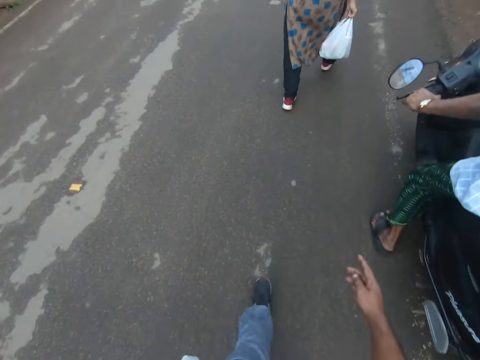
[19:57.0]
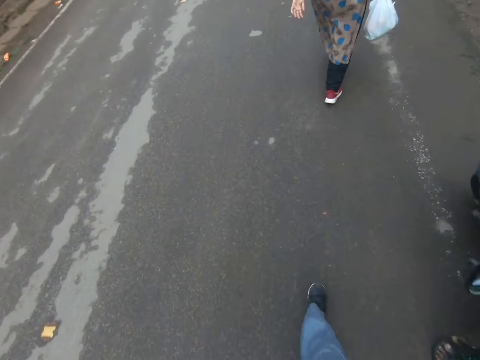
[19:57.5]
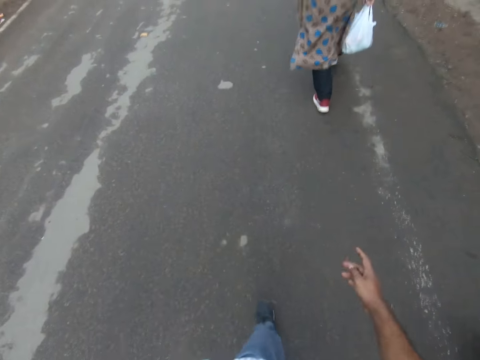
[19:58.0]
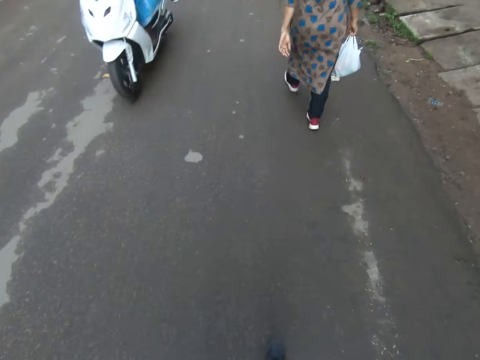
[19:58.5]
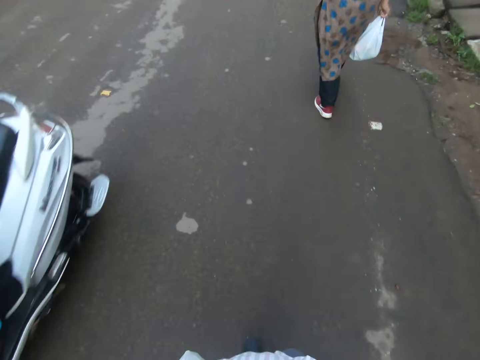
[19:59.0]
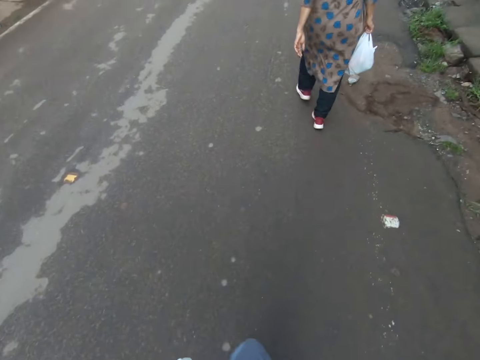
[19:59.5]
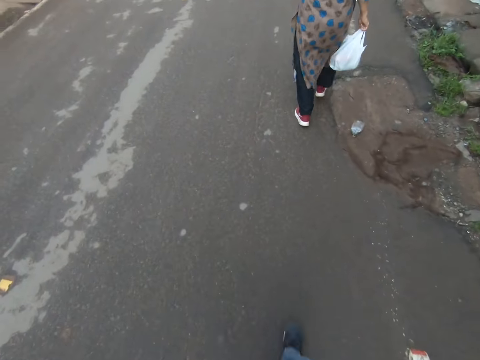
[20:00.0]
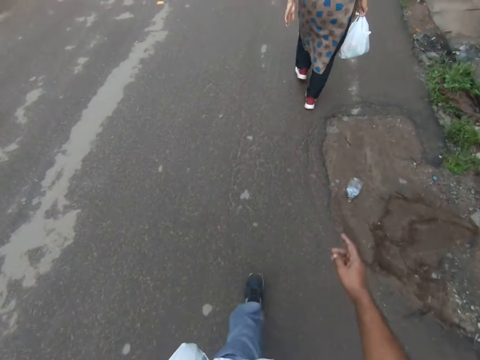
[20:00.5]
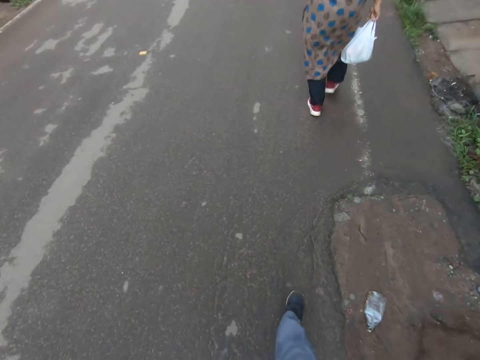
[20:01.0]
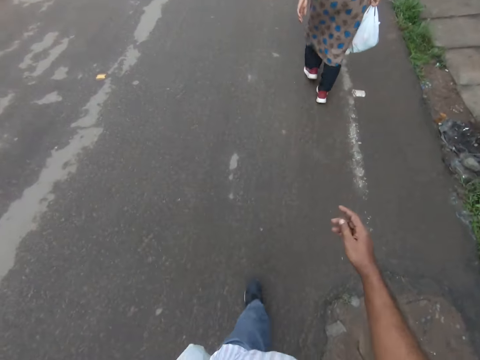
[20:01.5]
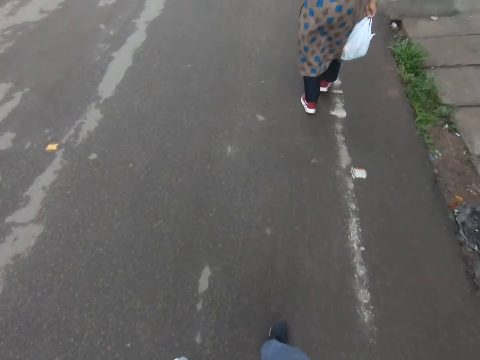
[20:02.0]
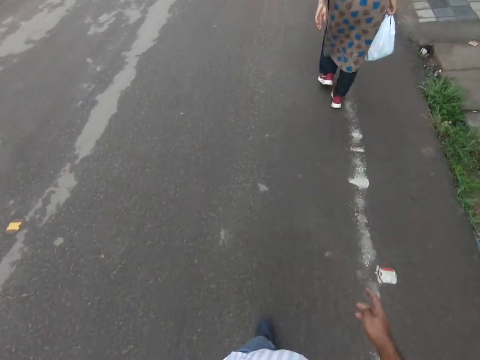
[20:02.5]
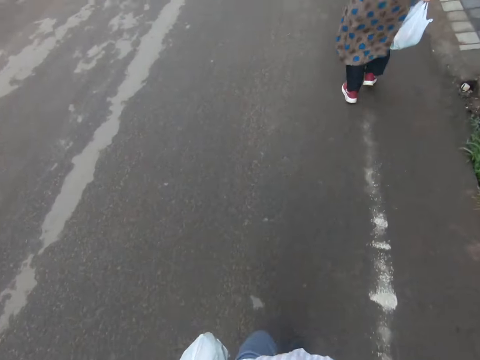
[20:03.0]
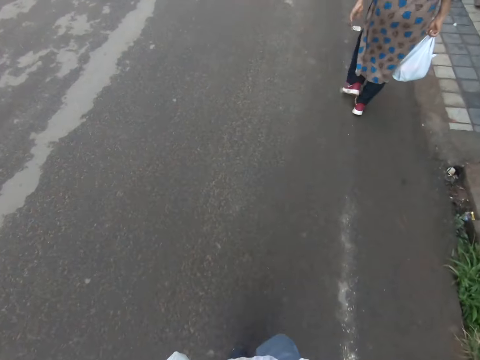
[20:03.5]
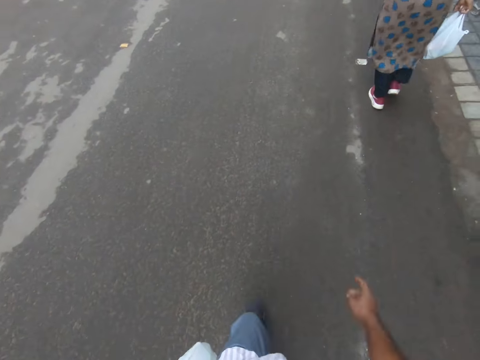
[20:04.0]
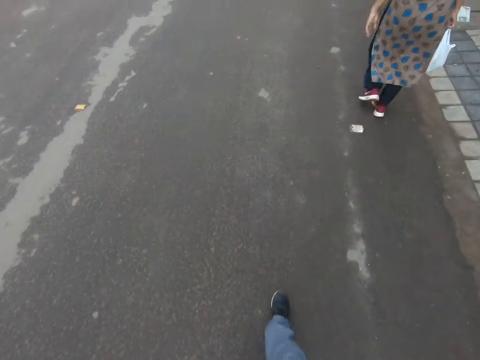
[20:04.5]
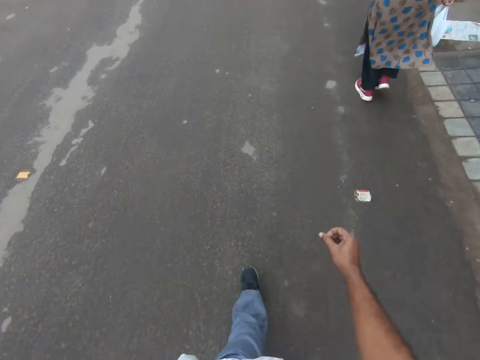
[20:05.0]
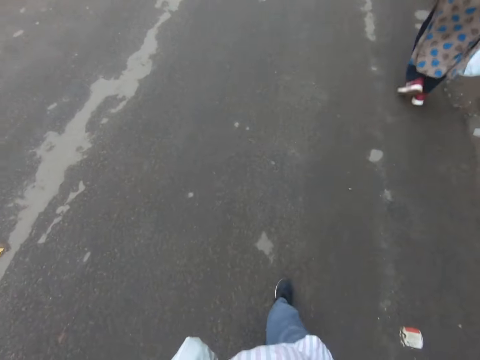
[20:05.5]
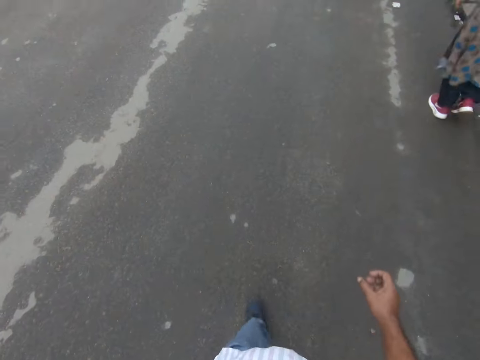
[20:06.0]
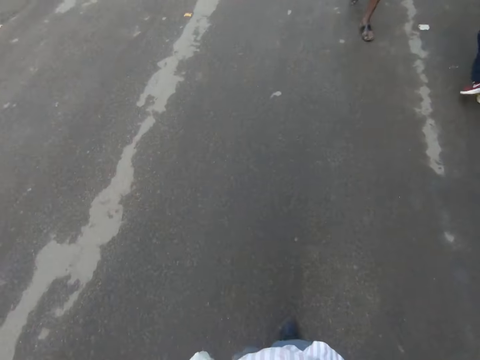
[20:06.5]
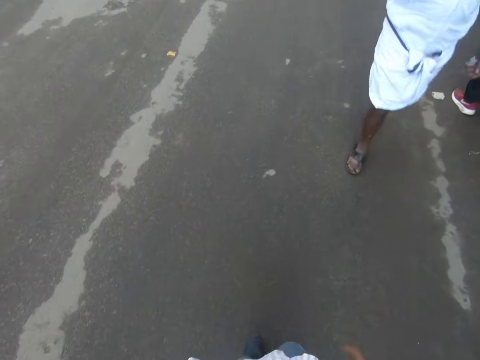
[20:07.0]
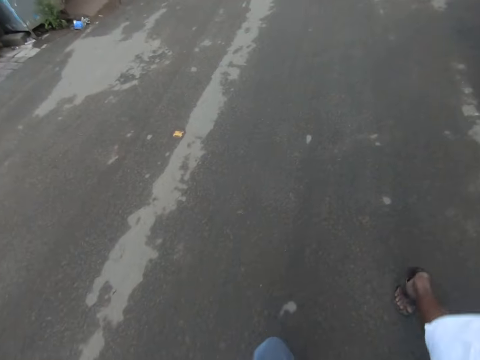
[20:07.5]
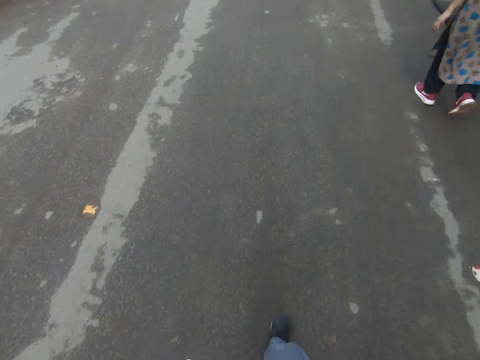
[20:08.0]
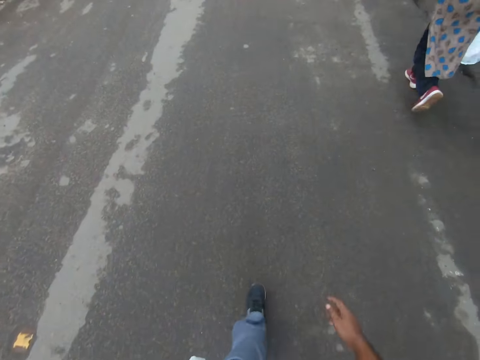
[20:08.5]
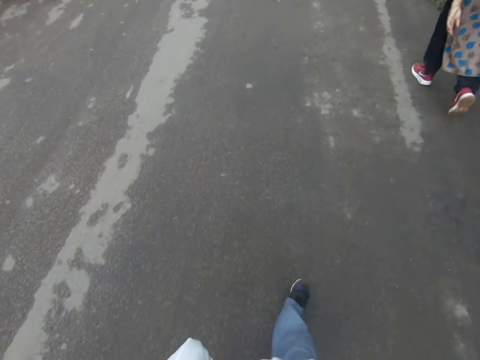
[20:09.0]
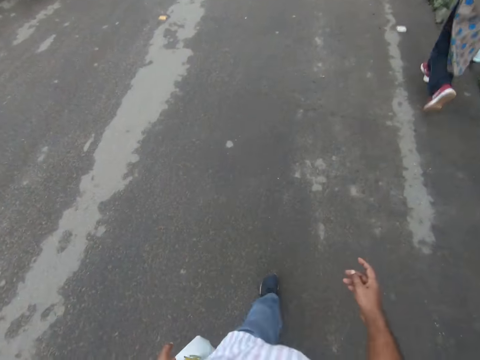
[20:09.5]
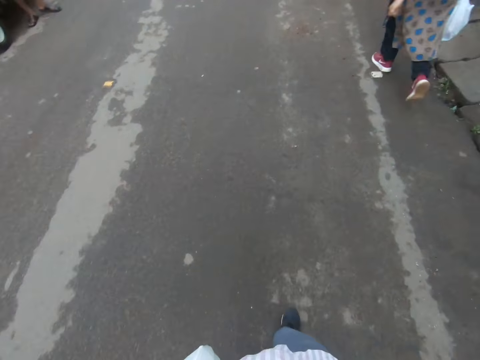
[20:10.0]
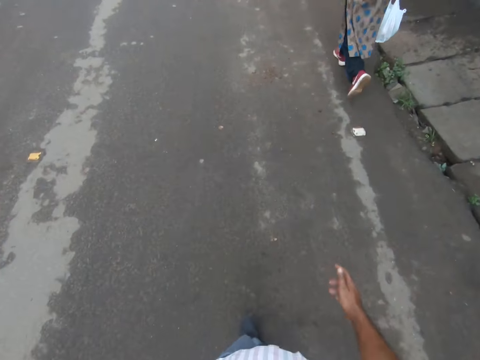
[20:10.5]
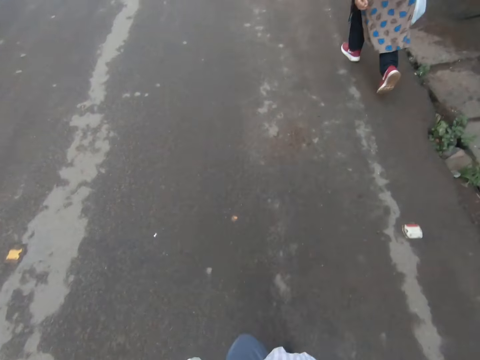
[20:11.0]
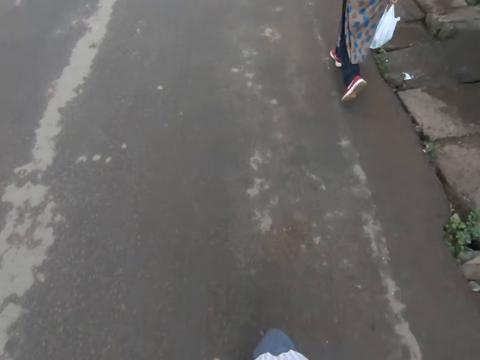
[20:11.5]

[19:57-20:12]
A white scooter rides by the camera wearer. A woman walks past the camera wearer.

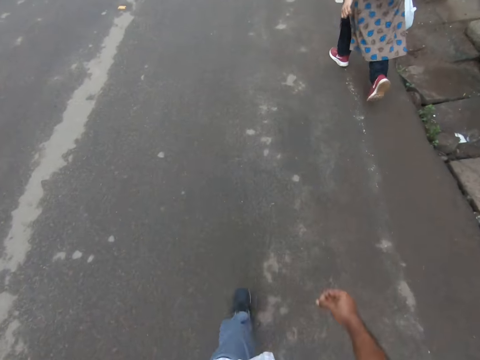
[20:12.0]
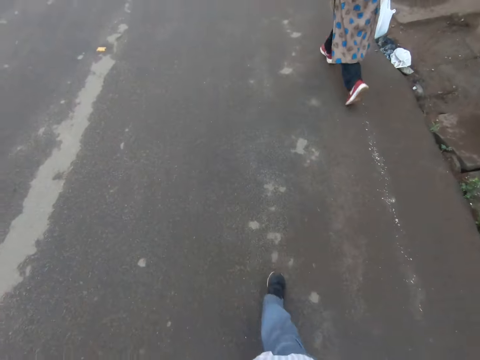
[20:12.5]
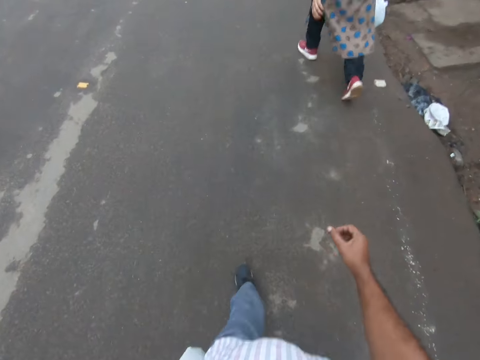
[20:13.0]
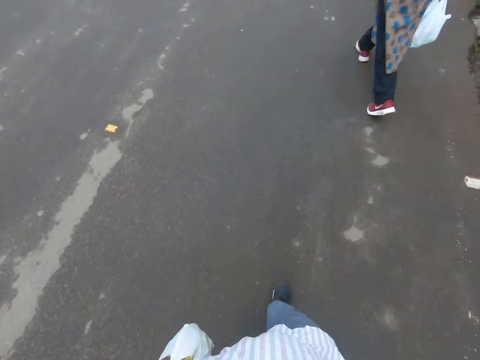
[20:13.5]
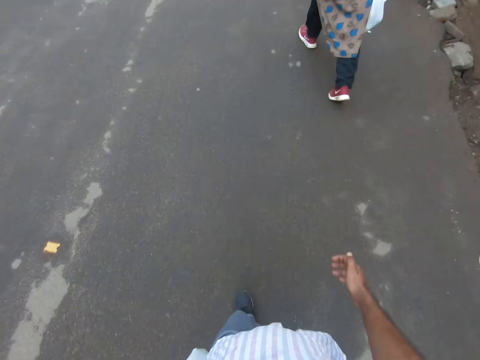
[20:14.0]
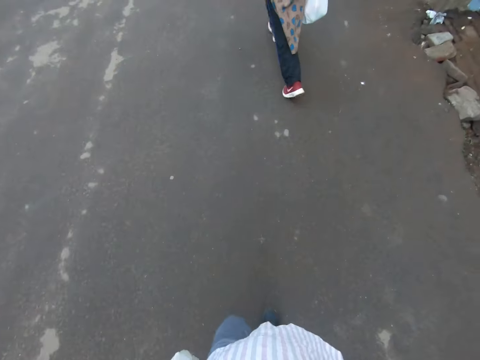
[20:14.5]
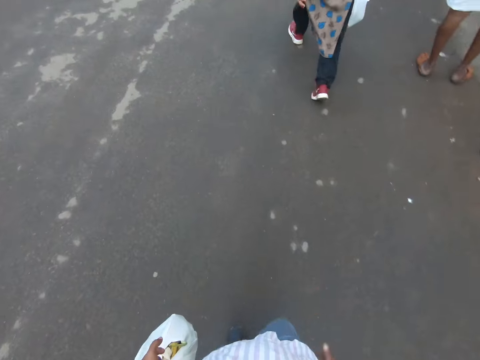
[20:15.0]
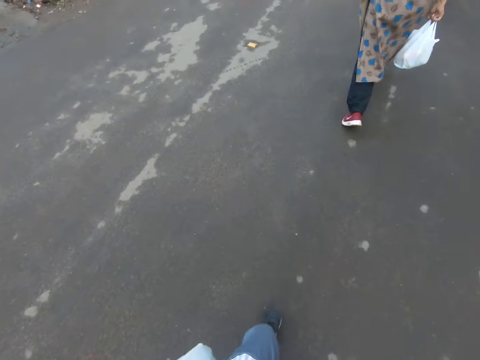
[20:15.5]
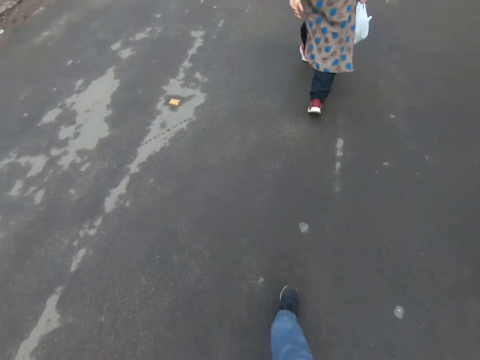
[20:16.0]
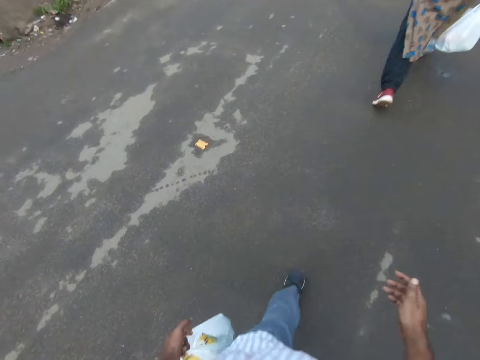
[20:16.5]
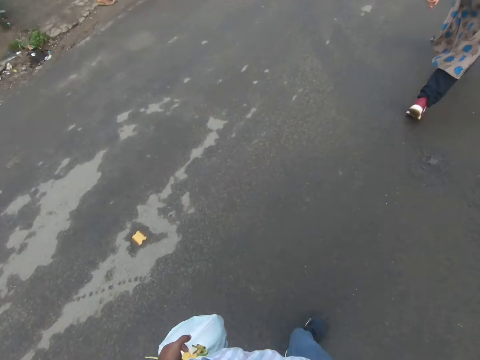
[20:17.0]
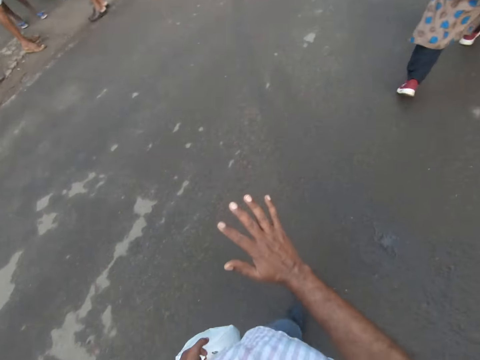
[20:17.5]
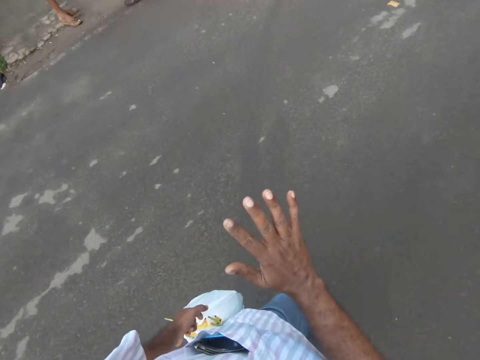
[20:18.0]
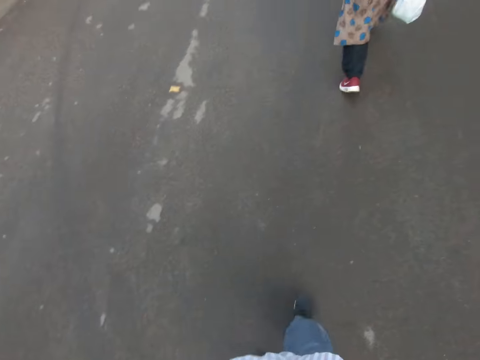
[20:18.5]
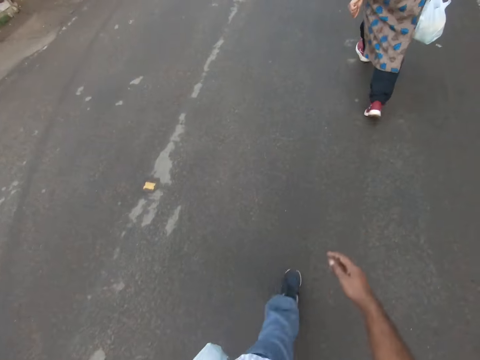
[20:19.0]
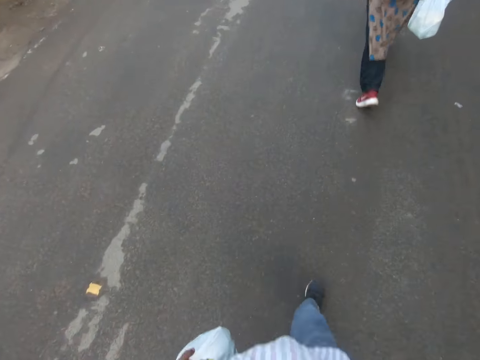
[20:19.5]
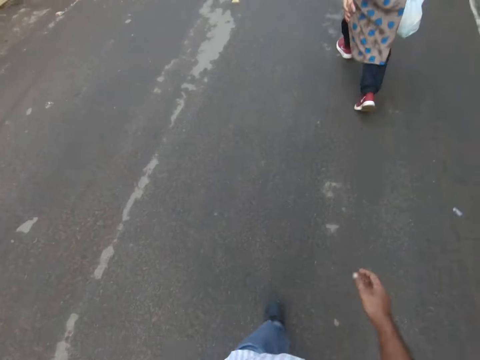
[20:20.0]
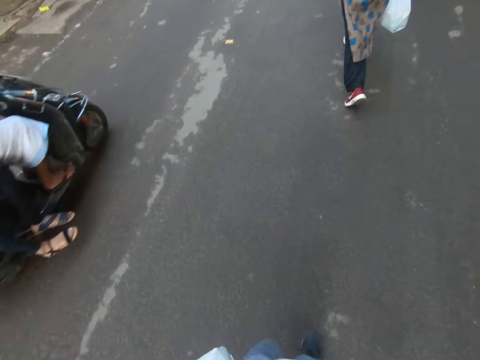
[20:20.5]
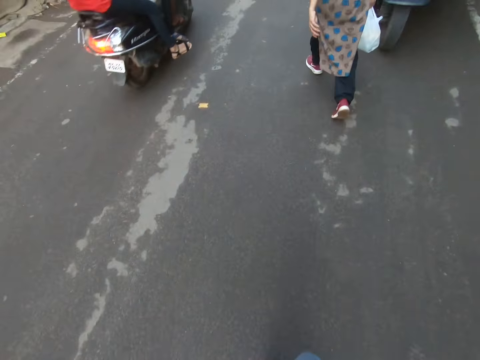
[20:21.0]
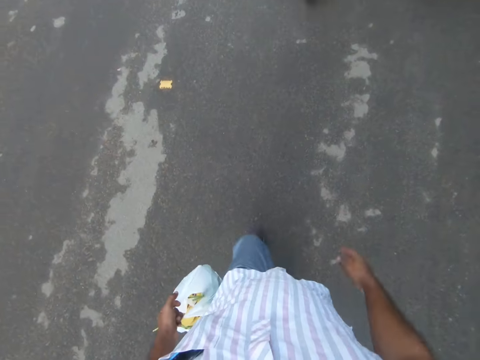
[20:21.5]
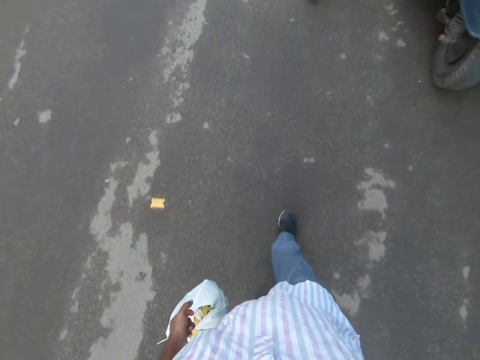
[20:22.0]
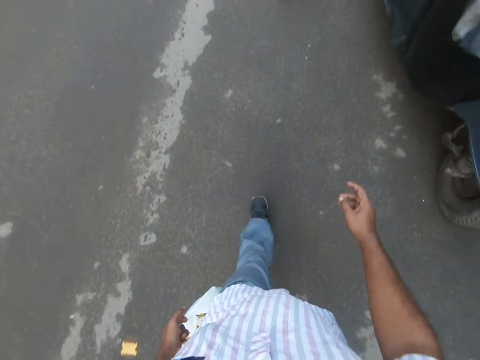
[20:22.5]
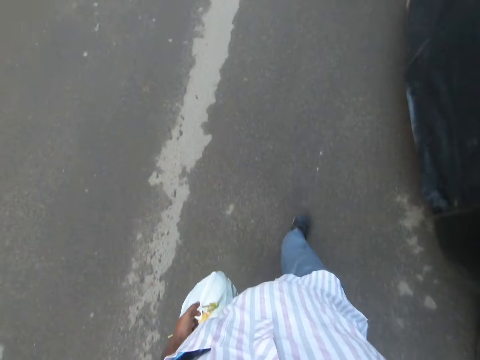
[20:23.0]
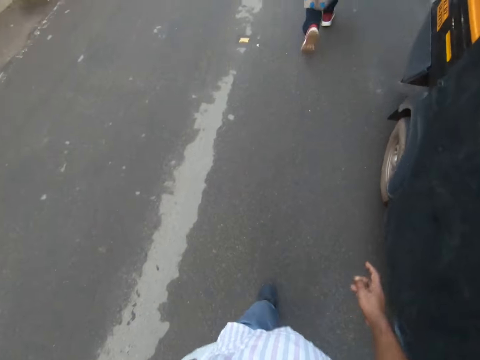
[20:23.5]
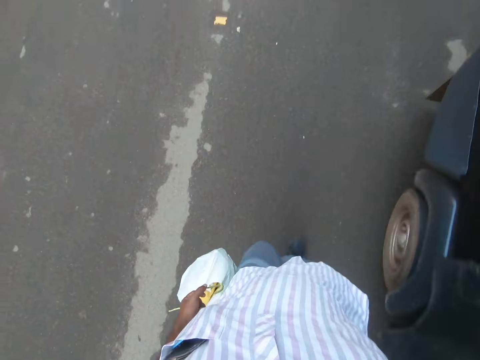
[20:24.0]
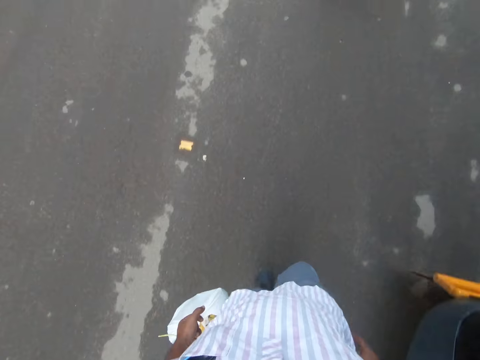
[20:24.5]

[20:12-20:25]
The camera wearer waves his right hand to a person. He walks along the road. A black scooter rides by him.
